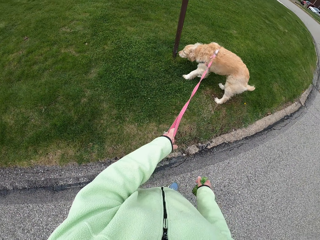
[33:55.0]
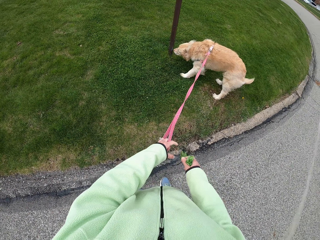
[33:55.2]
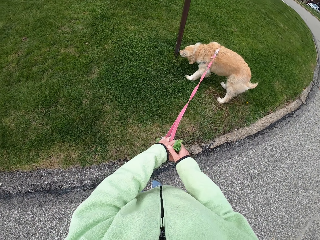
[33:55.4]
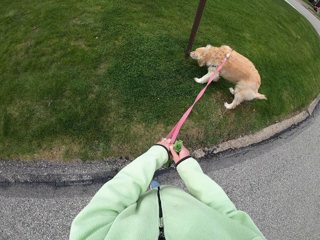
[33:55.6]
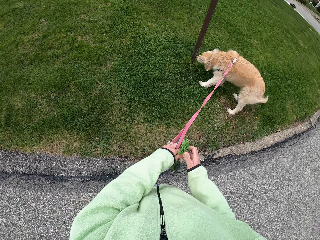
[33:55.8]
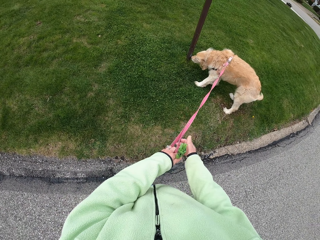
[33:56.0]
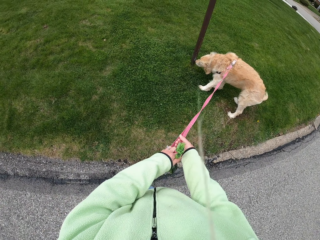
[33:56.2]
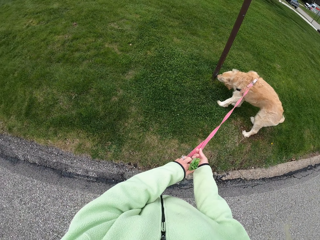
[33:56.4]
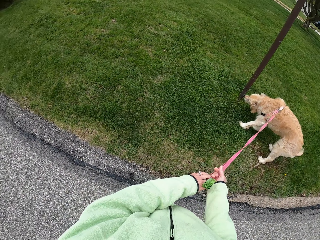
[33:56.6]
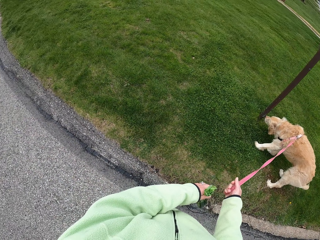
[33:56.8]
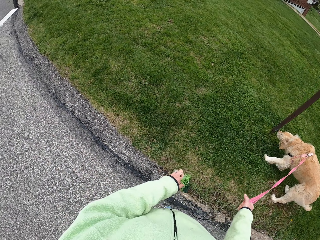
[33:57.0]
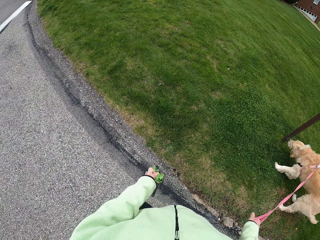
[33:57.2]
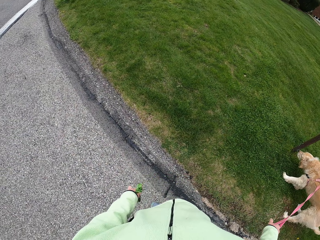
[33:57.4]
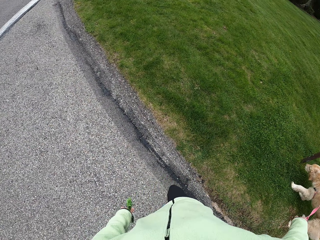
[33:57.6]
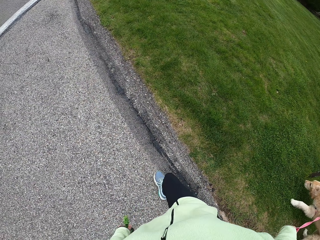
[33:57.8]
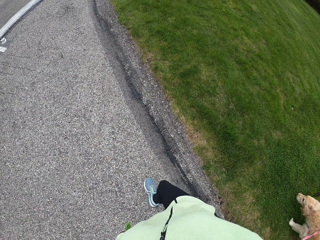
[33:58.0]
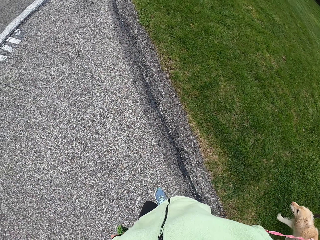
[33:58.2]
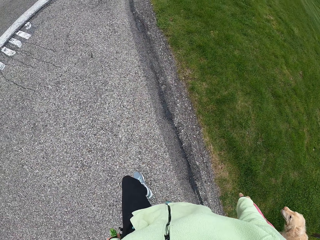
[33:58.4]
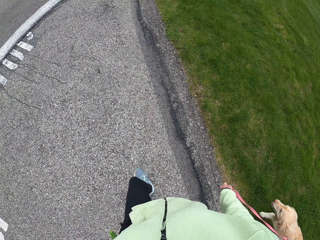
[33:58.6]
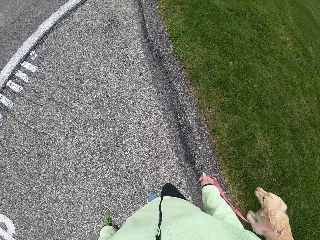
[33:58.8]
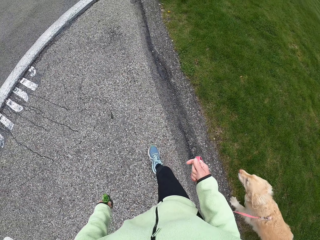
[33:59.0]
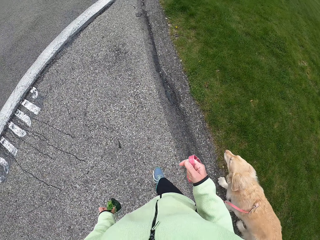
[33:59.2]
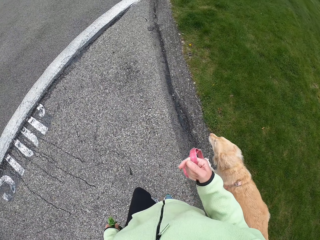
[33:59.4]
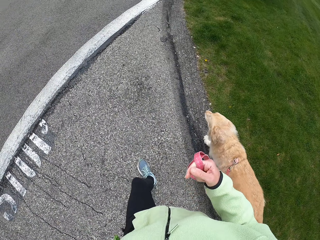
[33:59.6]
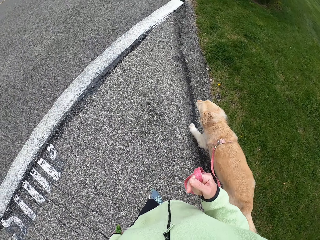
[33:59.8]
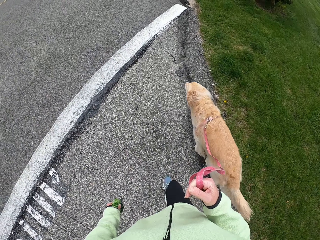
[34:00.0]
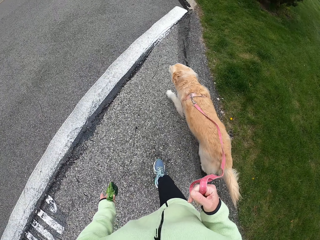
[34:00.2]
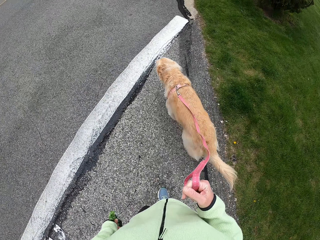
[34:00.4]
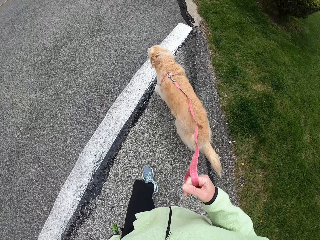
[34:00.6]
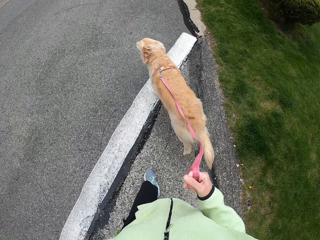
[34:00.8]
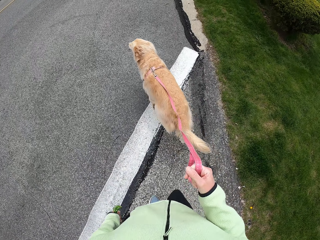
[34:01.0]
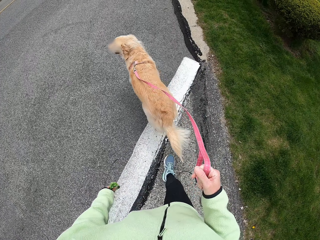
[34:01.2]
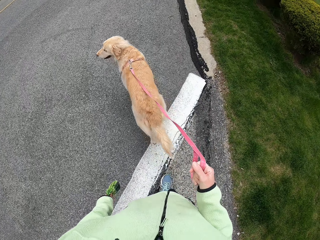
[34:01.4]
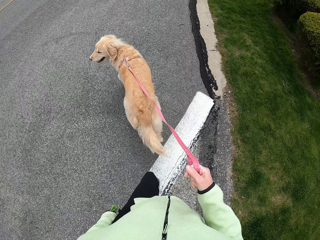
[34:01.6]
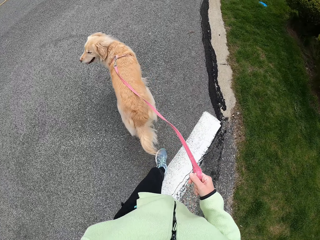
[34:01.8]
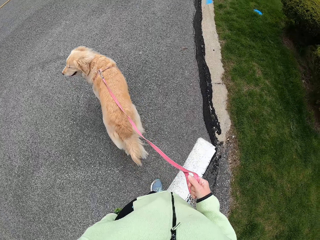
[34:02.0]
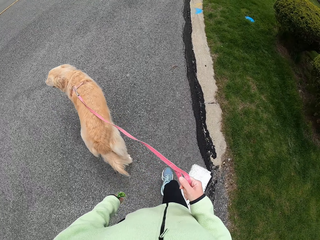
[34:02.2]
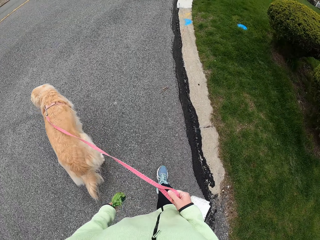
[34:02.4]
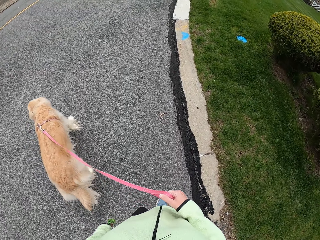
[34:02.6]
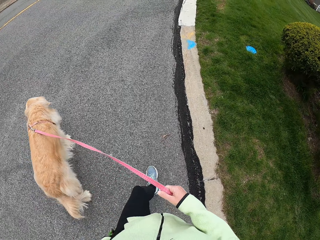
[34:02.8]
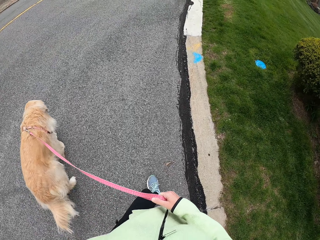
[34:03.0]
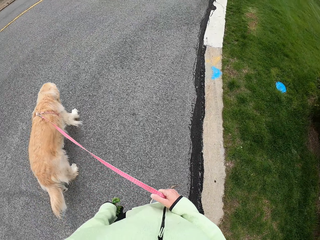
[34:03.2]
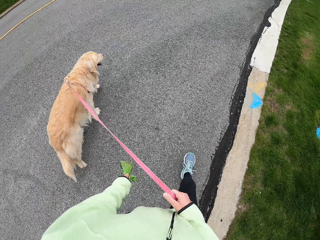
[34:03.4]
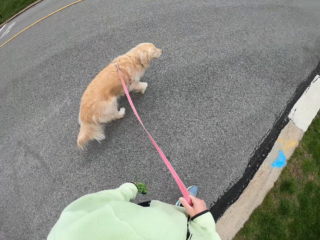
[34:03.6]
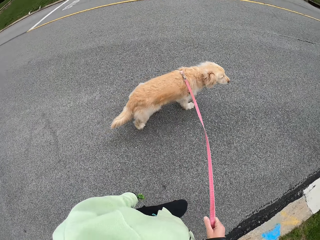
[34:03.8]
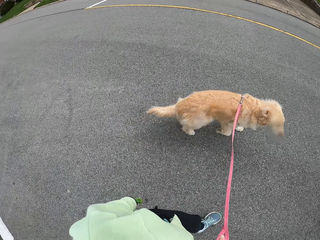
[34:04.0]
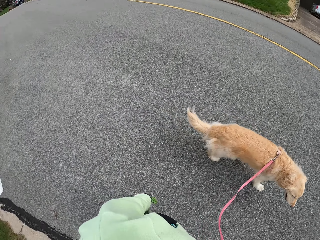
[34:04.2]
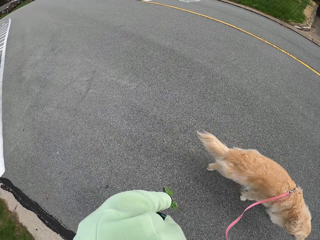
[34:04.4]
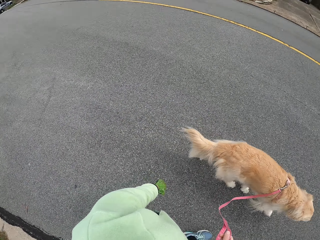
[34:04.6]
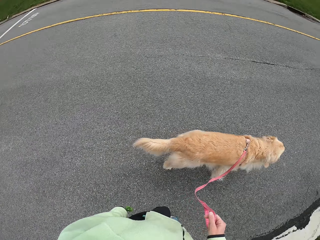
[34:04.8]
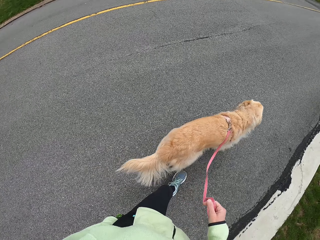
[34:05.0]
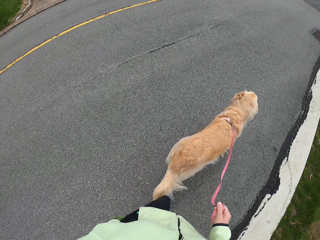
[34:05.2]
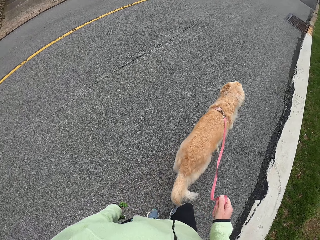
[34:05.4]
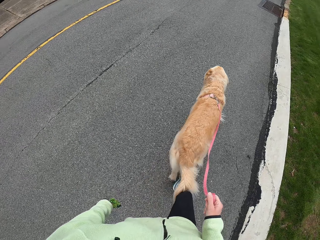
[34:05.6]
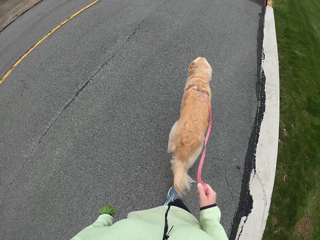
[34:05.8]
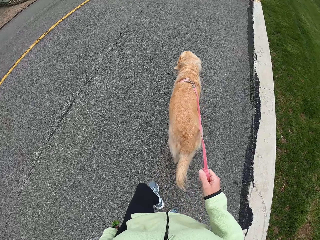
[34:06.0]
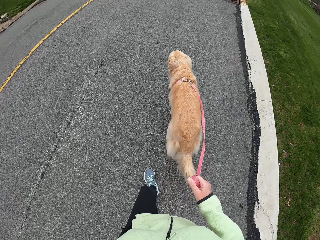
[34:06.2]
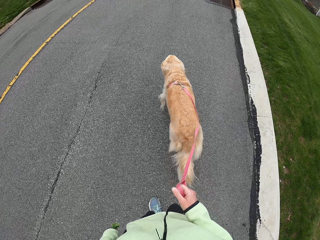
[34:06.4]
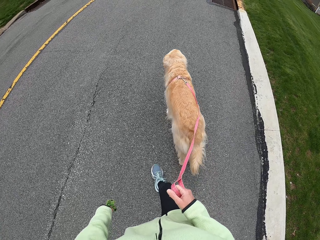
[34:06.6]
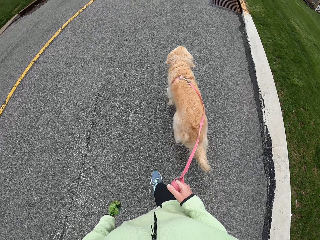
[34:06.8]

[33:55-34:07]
The camera wearer moves the dog's leash to the right hand. They walk the dog around on the road.

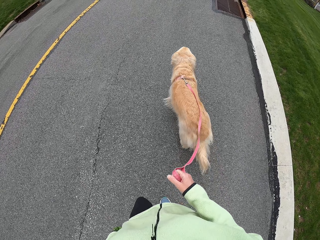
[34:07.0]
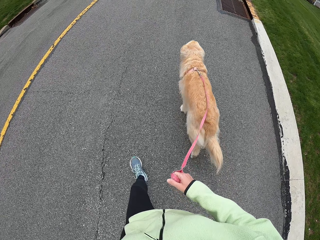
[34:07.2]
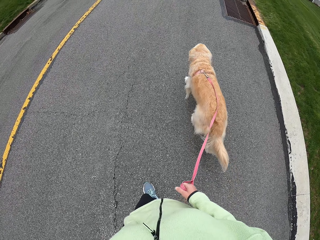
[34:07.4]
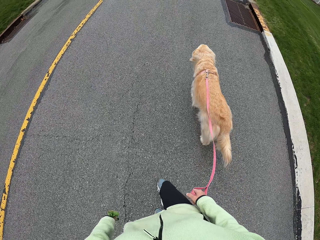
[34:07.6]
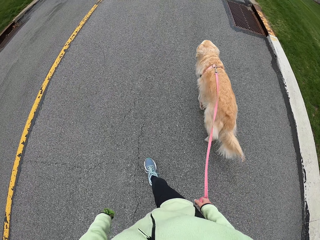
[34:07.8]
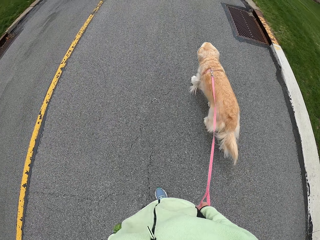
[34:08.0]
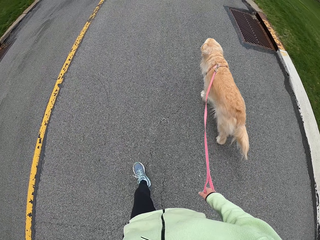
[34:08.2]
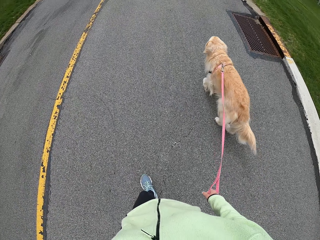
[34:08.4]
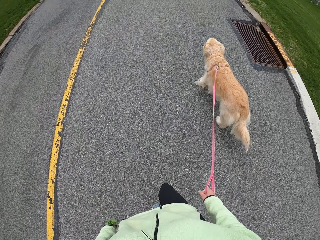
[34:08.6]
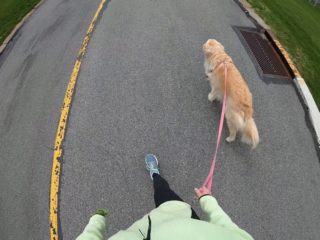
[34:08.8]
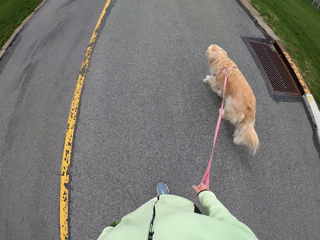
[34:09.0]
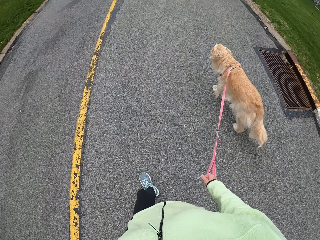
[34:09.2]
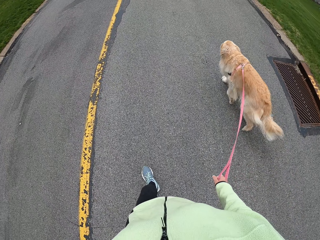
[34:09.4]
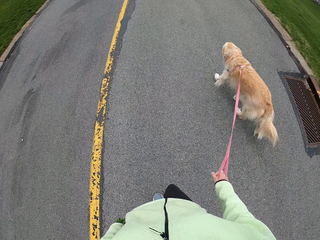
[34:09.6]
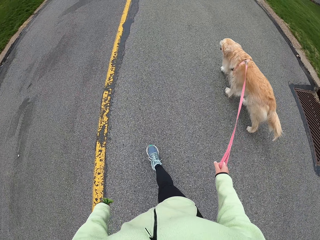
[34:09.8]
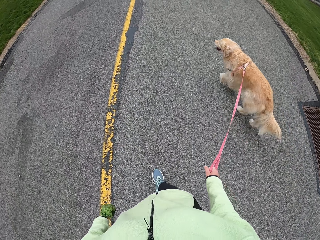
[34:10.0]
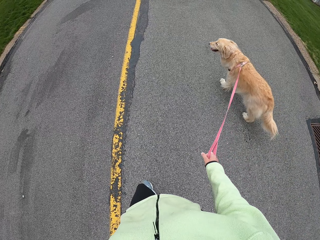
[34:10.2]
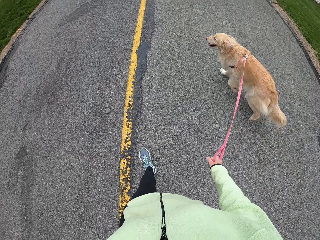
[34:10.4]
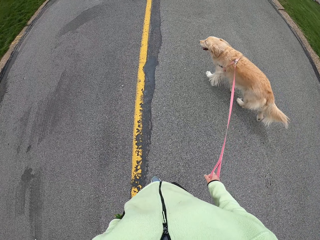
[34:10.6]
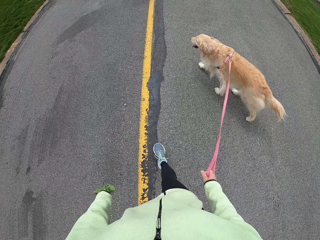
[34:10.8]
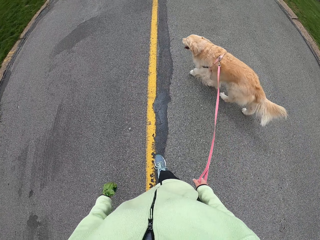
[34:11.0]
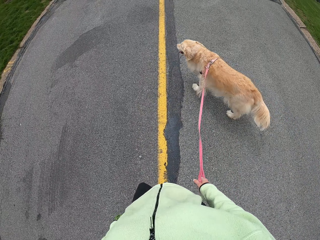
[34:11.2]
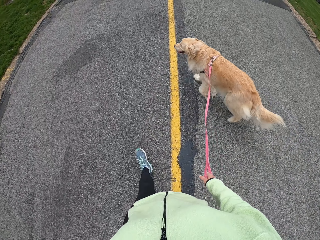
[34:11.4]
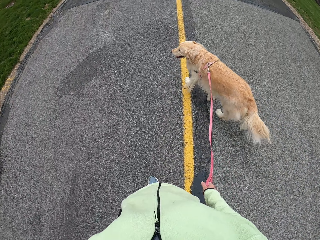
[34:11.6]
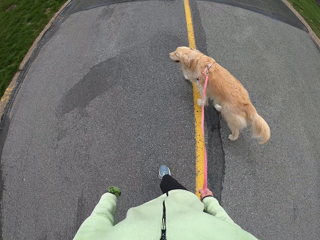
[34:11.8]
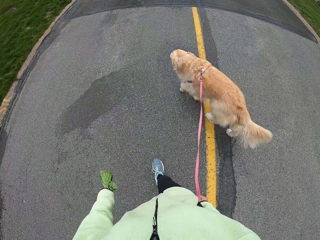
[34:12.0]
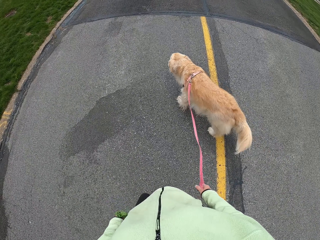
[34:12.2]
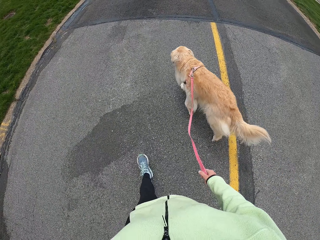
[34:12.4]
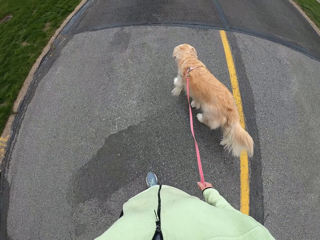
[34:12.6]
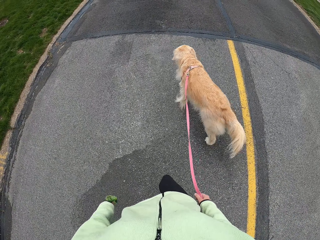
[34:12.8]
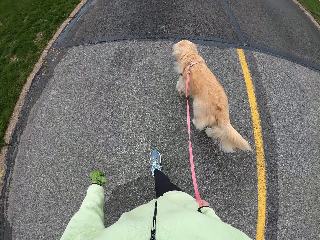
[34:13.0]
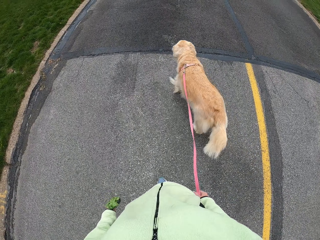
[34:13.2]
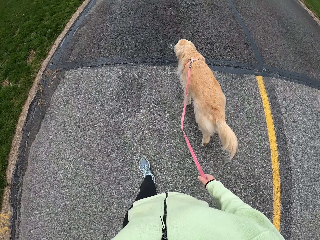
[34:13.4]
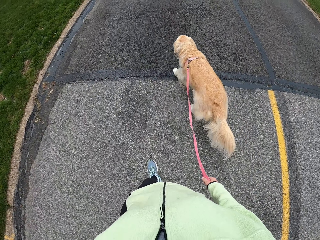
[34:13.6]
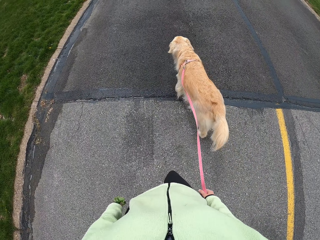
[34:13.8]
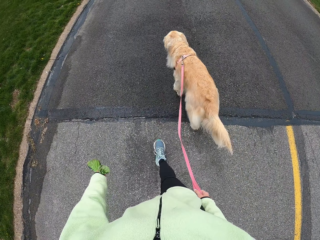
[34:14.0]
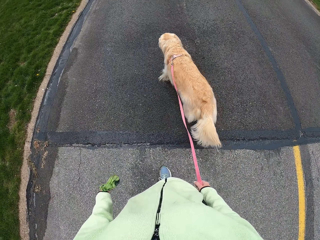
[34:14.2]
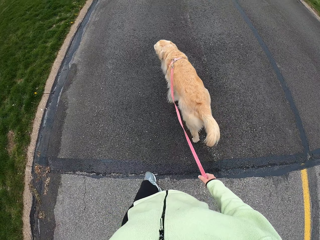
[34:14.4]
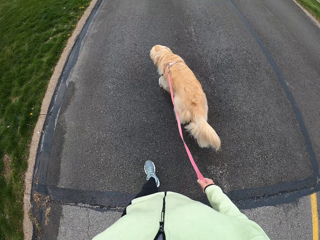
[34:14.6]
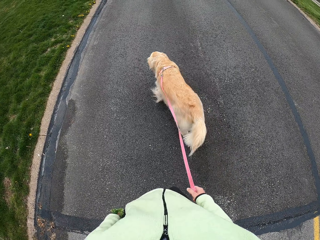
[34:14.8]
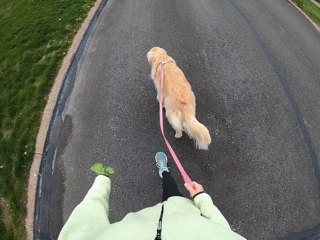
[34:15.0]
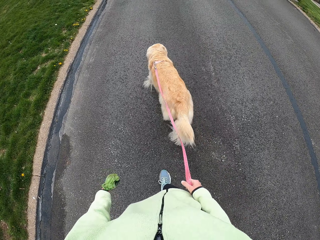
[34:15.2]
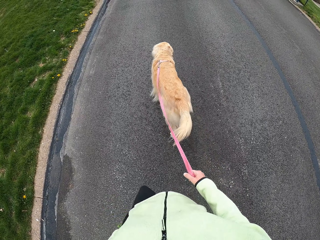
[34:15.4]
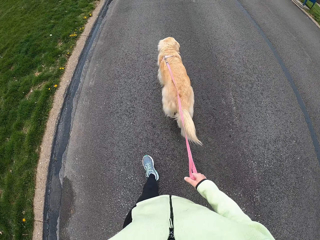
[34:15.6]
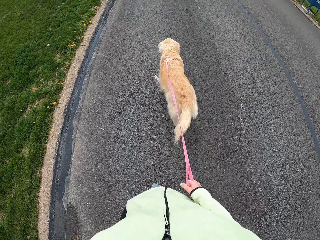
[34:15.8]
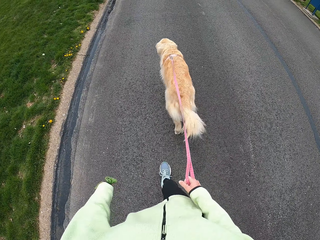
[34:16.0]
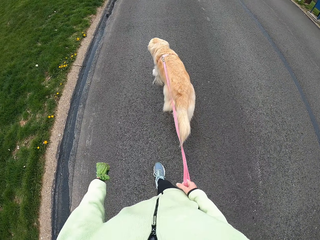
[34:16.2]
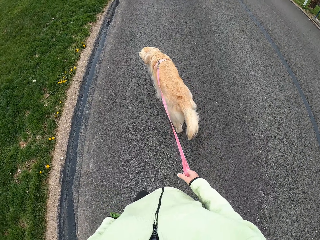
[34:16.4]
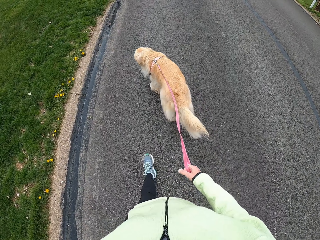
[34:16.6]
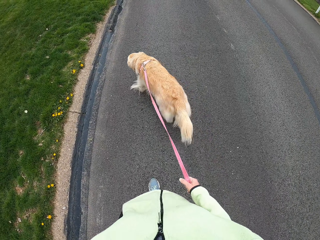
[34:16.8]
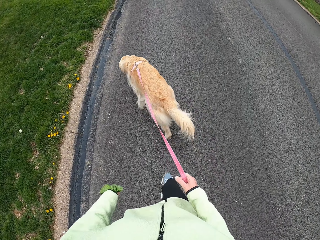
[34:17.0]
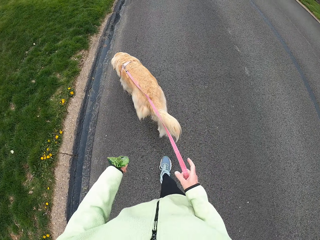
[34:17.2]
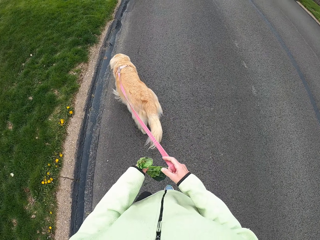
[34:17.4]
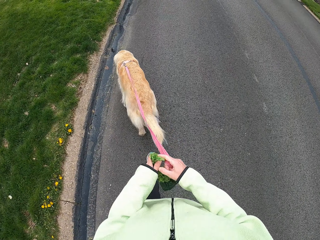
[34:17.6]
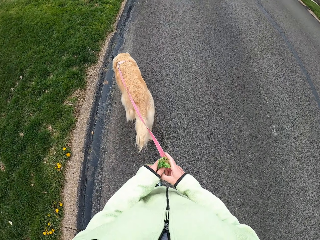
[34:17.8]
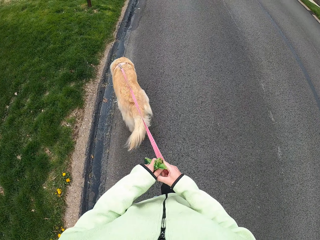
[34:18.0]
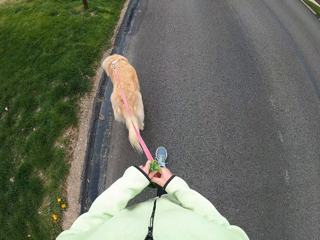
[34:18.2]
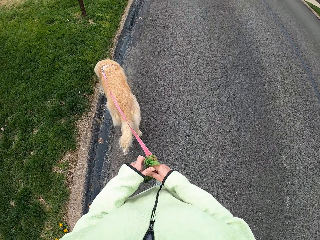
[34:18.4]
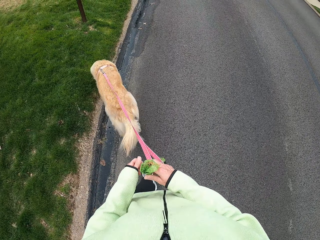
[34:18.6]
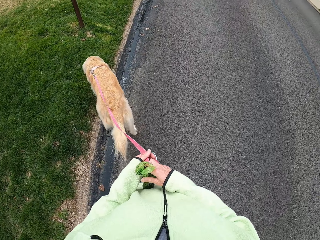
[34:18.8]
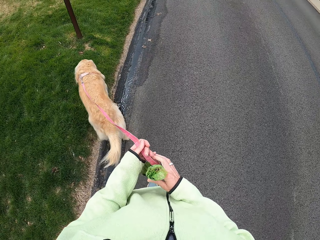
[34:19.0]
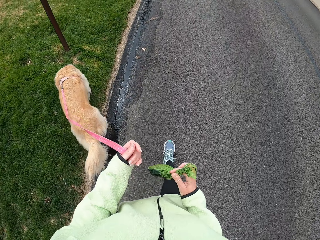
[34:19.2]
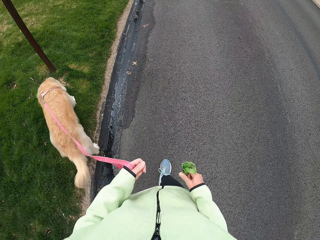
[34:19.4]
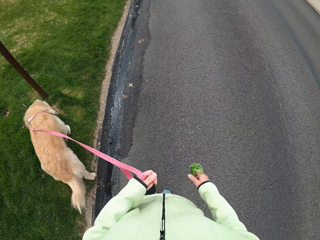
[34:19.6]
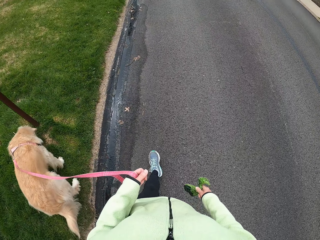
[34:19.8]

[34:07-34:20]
The camera wearer moves the dog's leash to the left hand.
